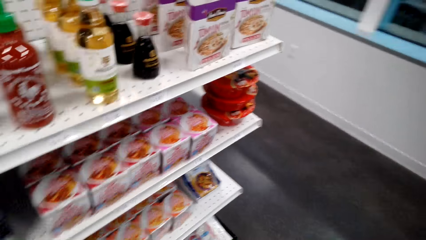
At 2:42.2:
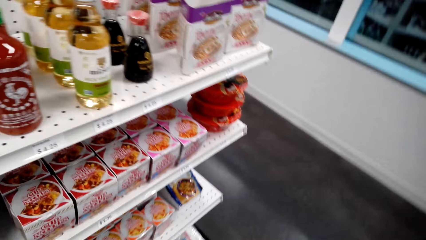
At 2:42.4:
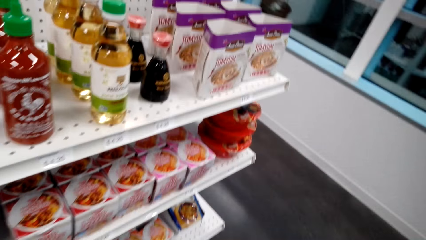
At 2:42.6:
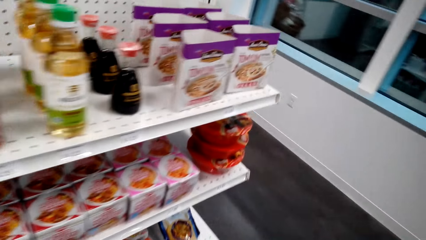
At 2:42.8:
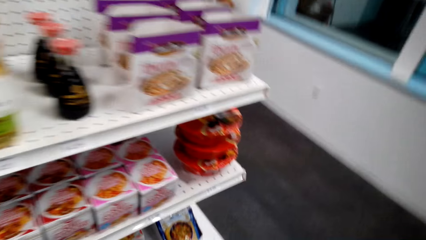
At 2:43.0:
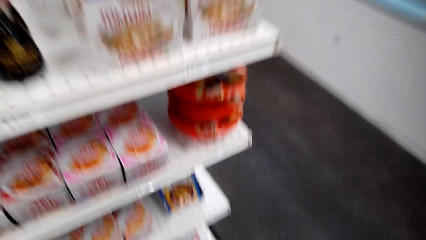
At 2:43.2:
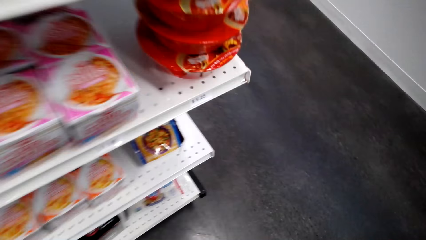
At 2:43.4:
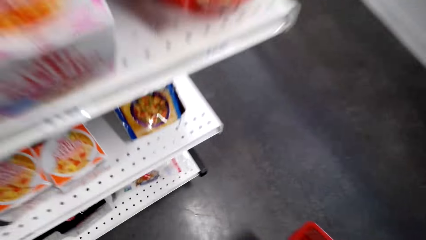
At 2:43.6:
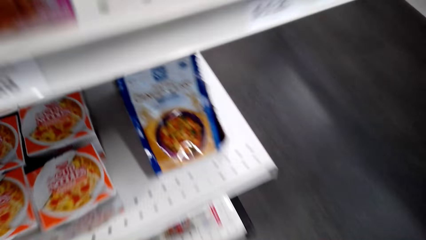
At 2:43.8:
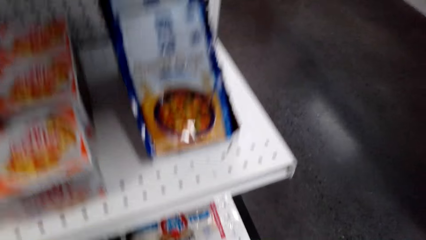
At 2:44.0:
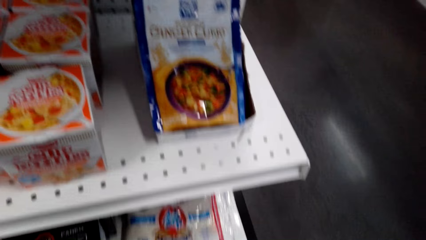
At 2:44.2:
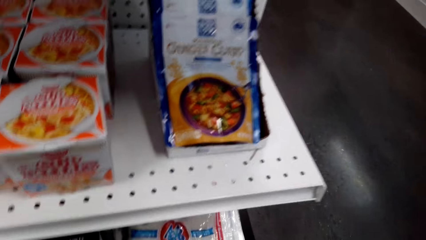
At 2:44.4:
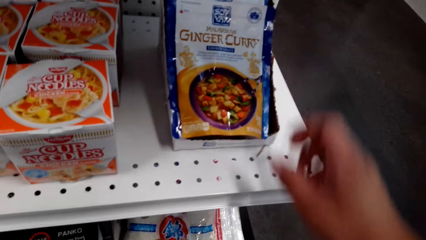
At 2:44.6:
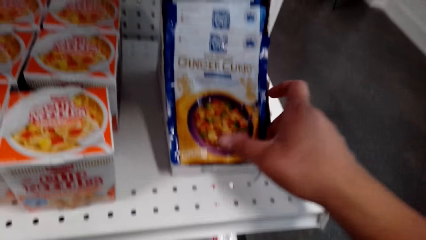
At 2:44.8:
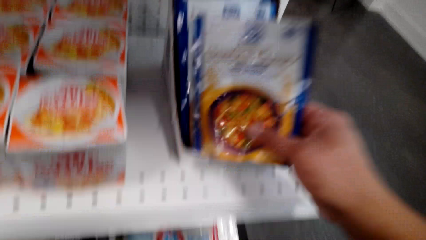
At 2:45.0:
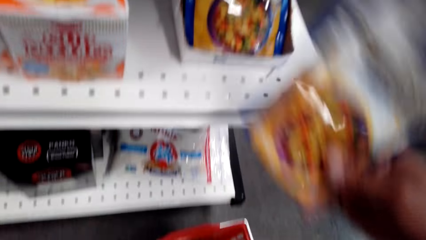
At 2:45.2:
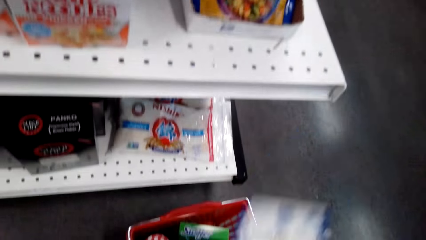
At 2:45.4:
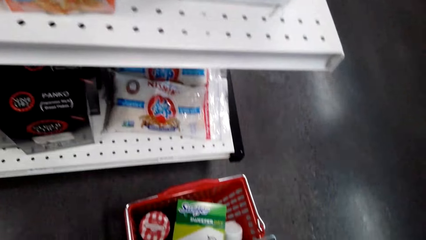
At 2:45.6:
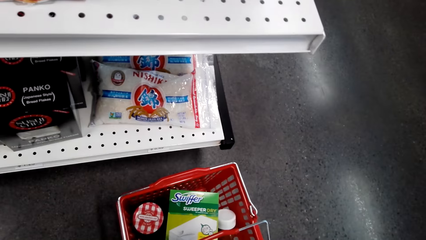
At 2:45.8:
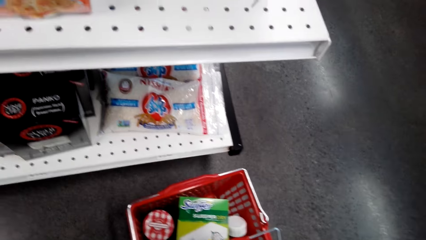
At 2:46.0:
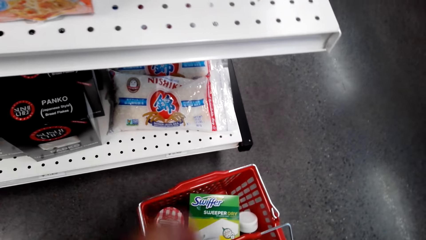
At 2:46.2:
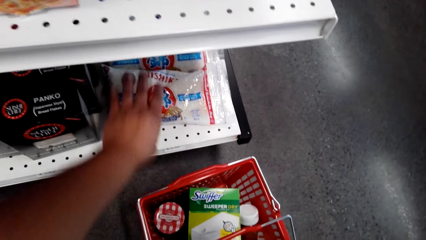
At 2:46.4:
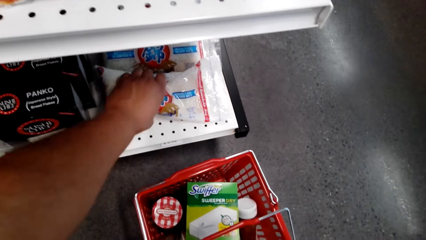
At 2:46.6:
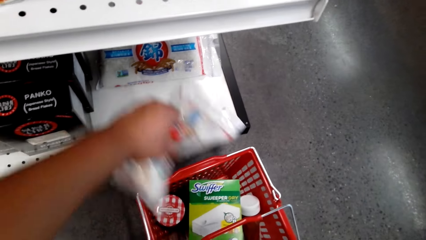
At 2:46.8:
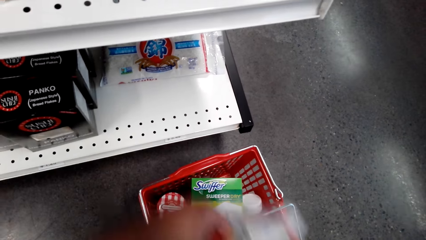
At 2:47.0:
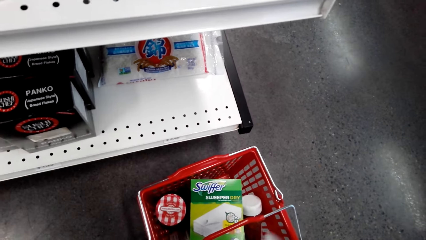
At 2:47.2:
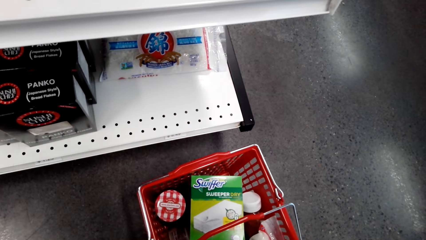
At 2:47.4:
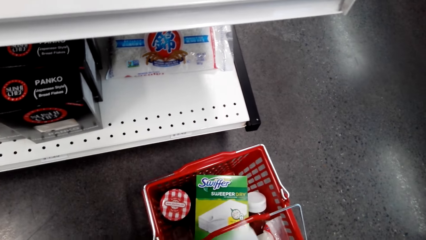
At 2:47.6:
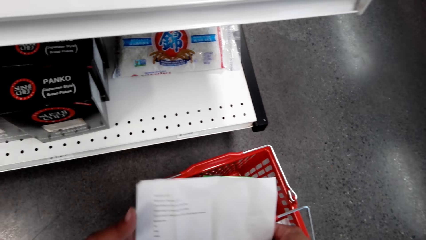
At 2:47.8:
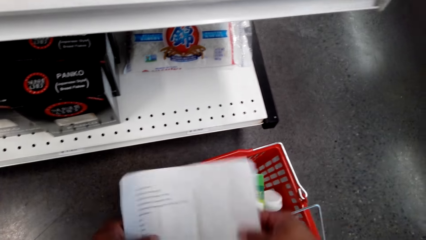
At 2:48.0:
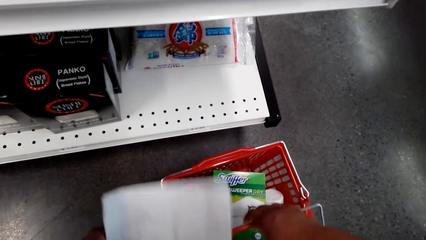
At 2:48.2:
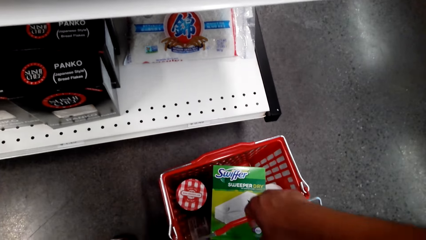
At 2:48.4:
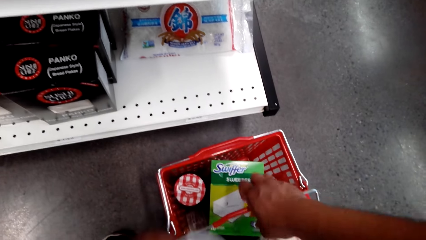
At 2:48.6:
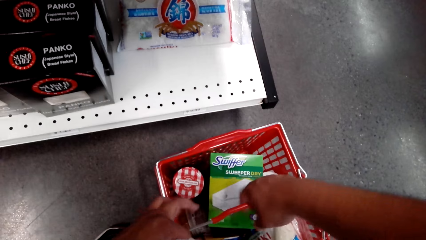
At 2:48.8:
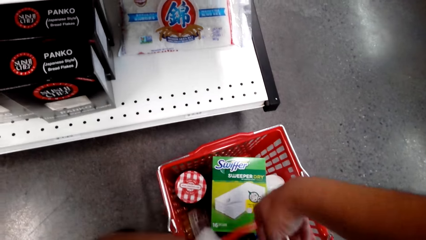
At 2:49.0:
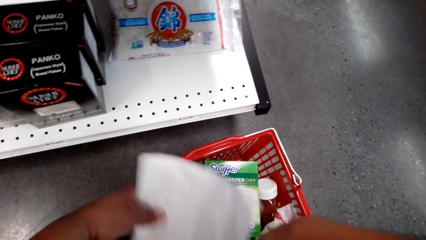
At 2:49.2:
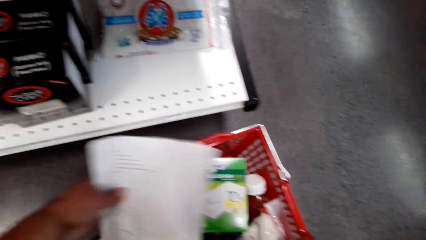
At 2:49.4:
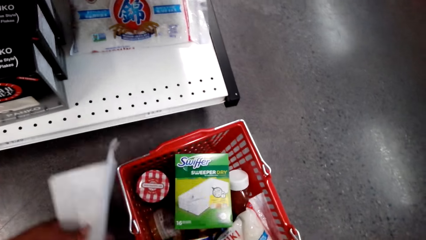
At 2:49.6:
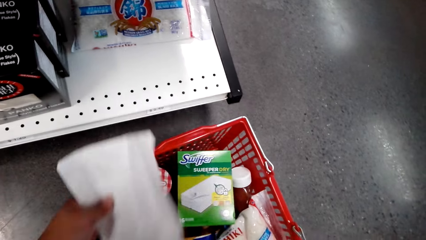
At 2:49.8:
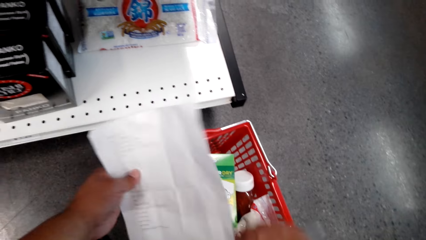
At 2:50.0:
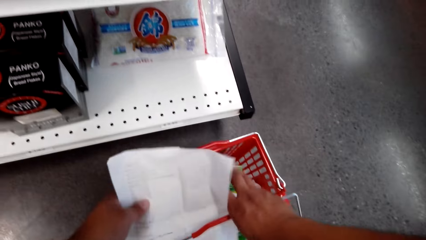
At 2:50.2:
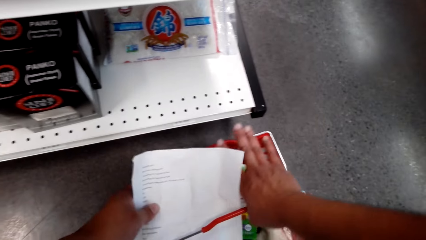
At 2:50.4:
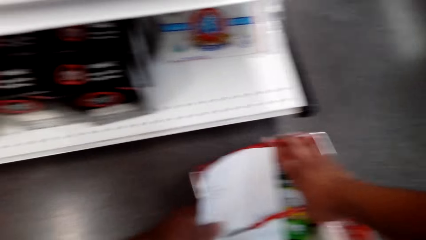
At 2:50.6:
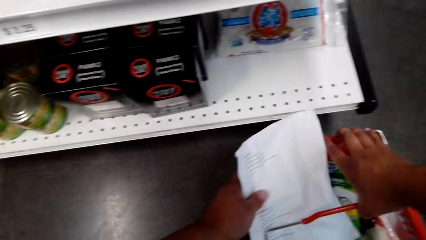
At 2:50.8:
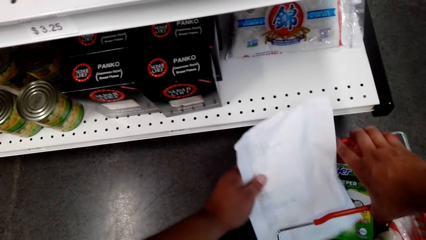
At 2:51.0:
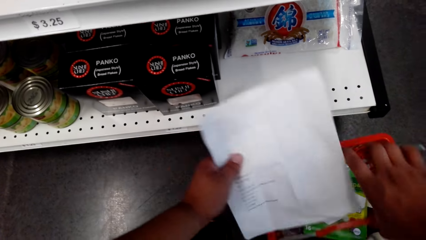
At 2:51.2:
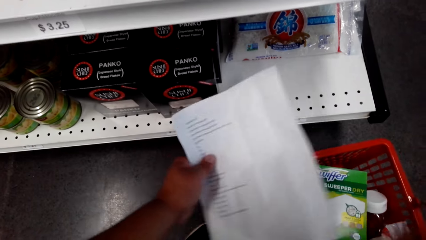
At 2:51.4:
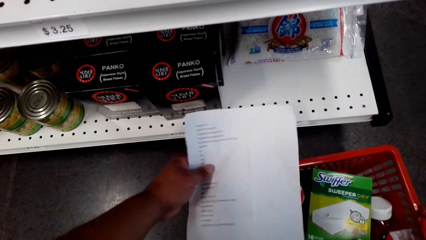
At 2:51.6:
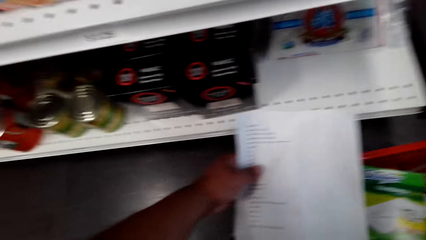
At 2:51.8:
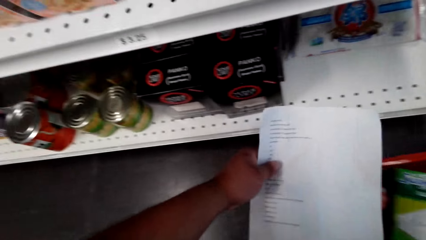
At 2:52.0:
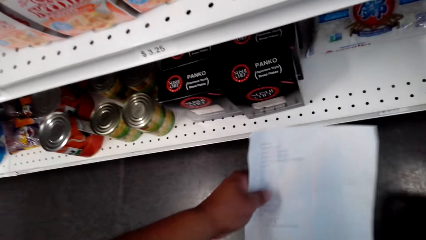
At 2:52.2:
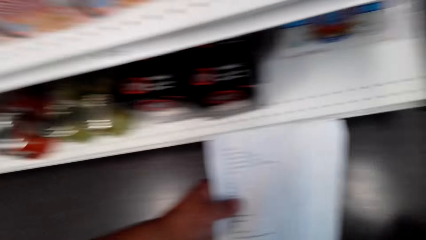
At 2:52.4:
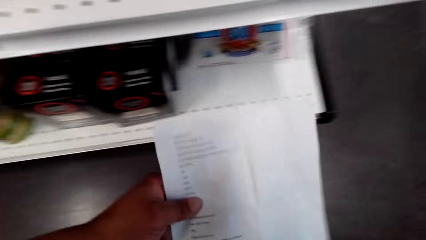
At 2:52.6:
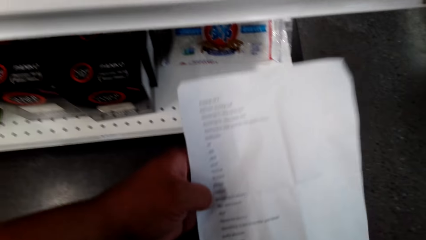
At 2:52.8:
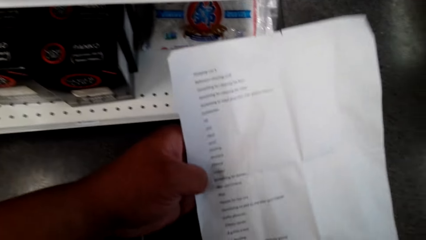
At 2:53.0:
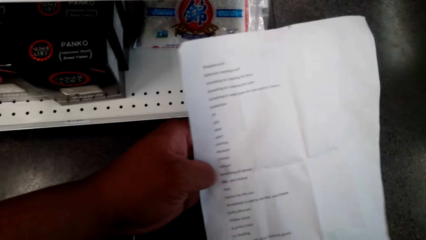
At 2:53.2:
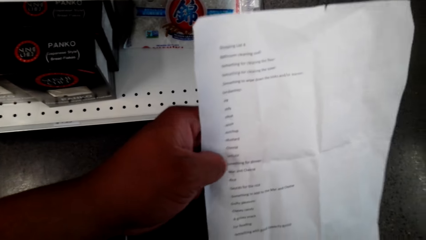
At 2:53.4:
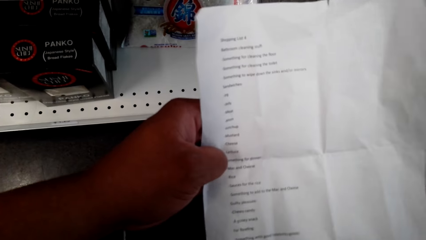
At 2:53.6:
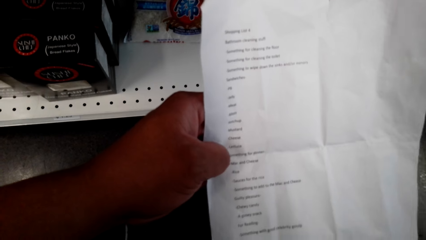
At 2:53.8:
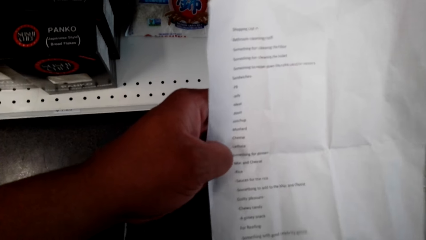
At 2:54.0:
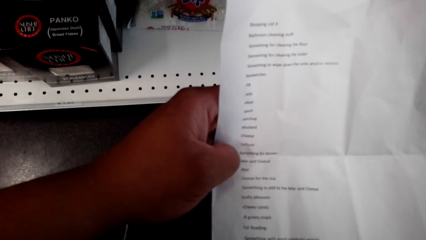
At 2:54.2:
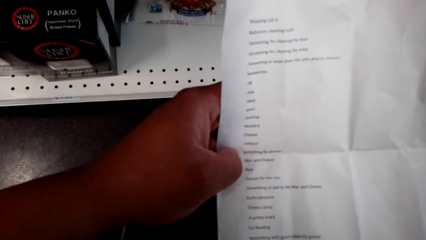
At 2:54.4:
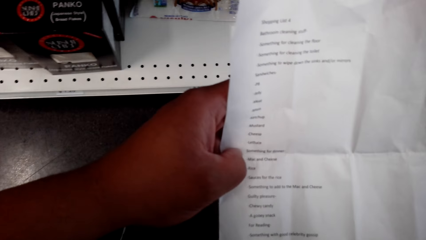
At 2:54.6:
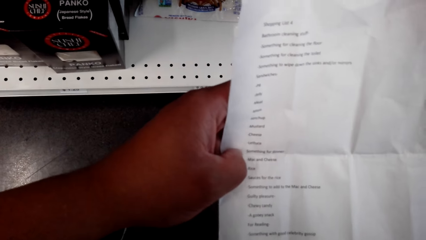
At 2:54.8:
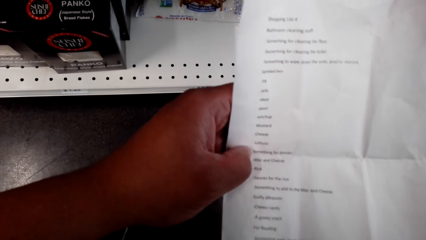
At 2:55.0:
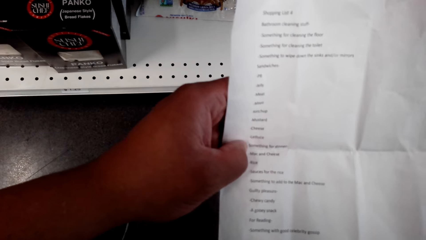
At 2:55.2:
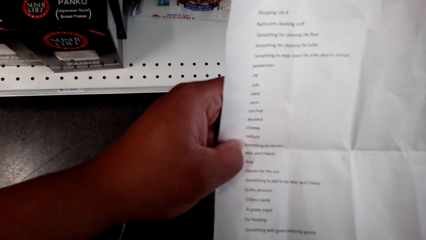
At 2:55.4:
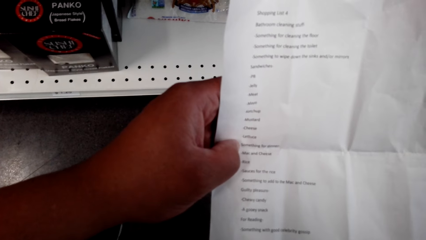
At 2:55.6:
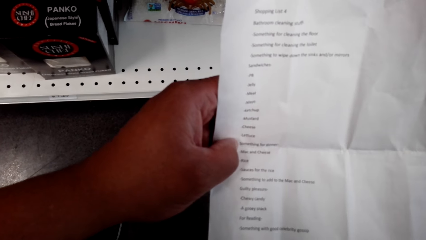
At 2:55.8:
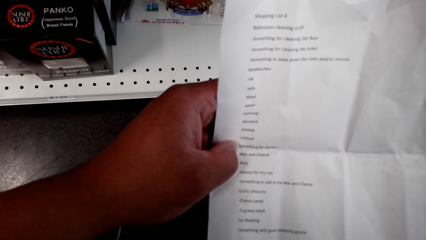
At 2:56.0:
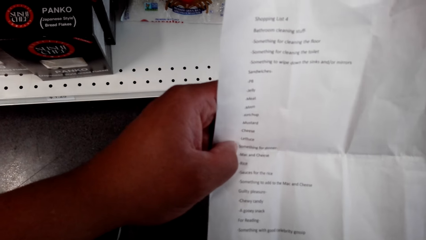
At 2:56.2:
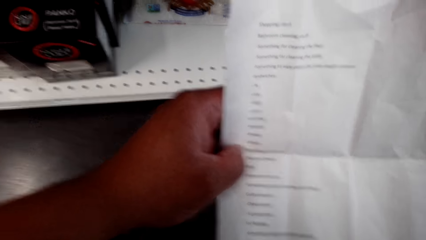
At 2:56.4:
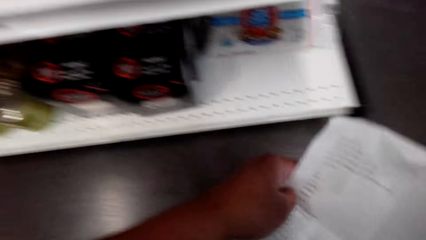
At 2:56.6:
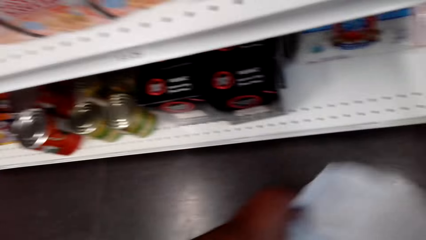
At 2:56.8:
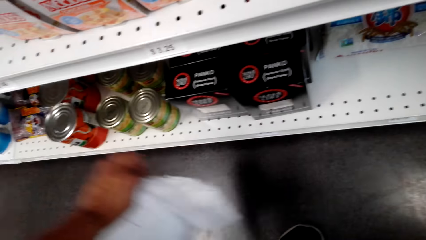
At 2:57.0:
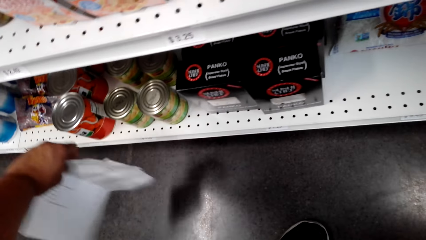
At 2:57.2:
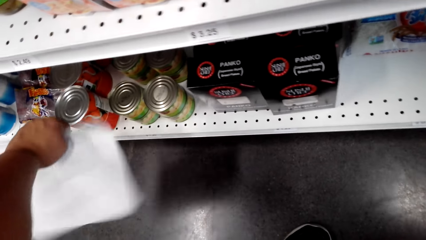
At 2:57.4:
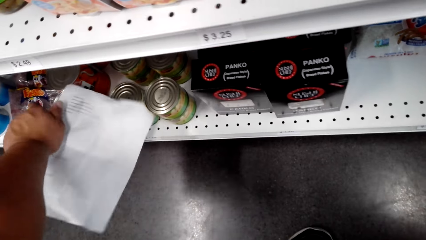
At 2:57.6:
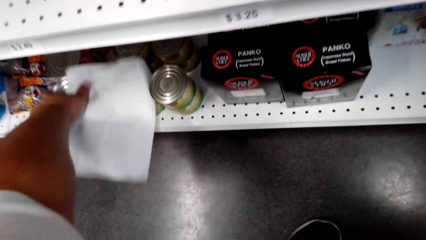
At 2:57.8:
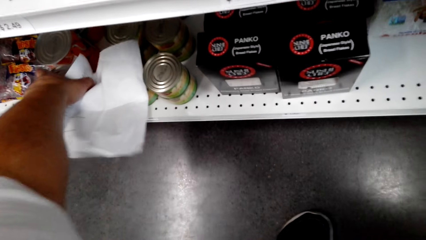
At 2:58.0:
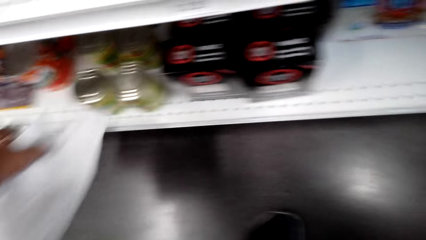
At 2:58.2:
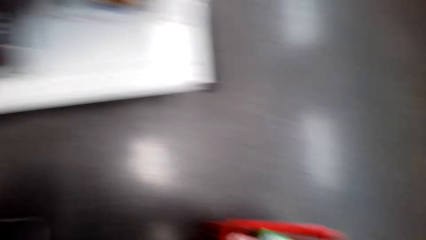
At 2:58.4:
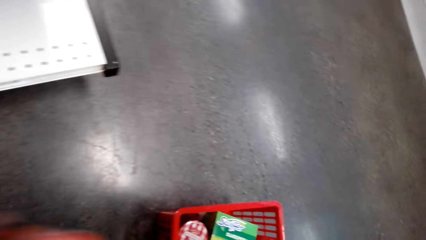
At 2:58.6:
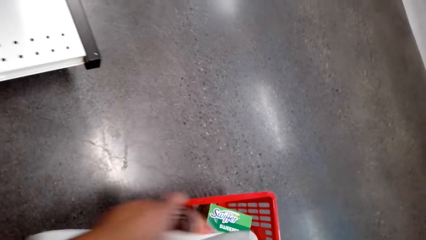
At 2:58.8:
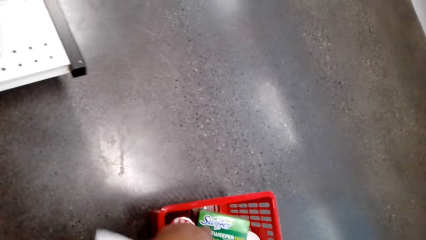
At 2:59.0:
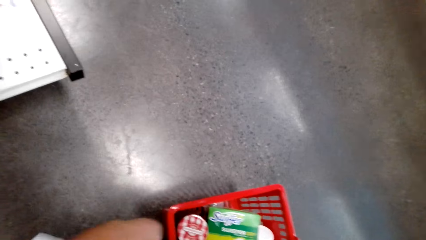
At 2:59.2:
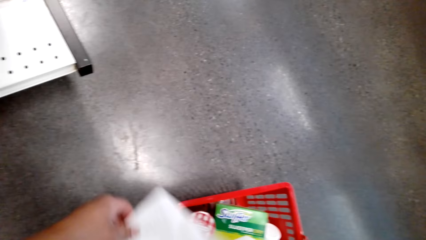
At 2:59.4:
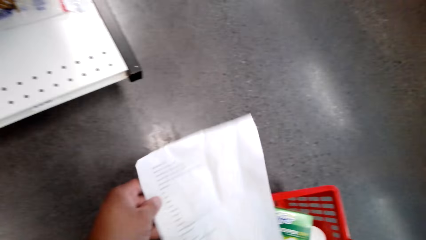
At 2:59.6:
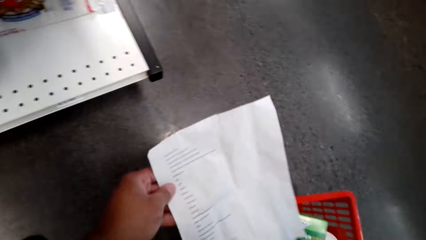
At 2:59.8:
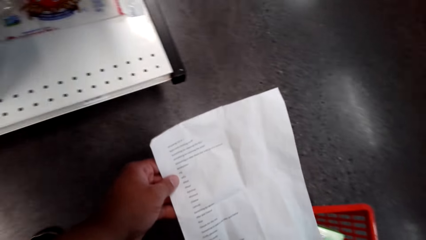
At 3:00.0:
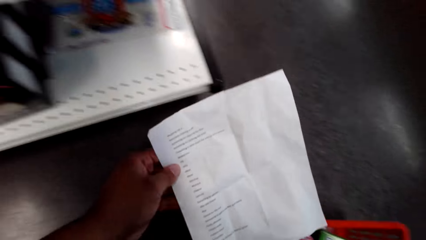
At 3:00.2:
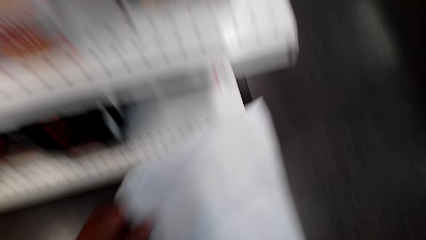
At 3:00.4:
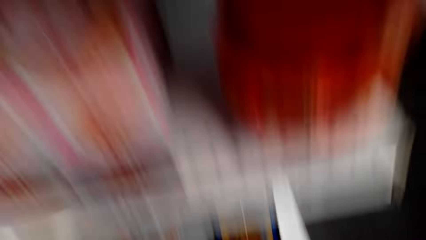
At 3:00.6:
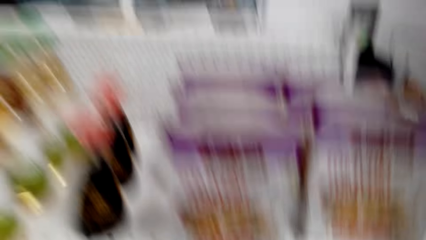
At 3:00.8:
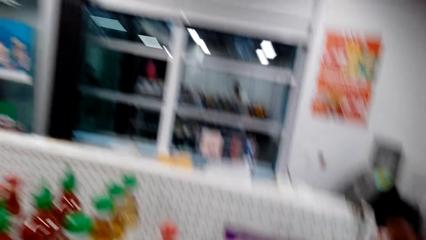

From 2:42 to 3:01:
The camera wearer picks up ginger curry on the shelf. They pick up something on the shelf. They pick up the tray on the floor. They check the shopping list. They pick up a tin can on the shelf.
